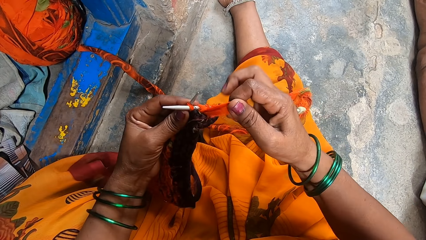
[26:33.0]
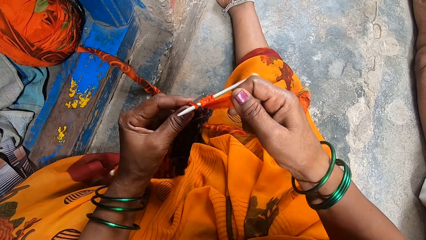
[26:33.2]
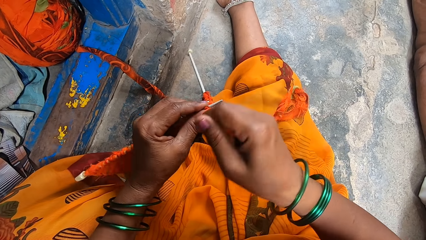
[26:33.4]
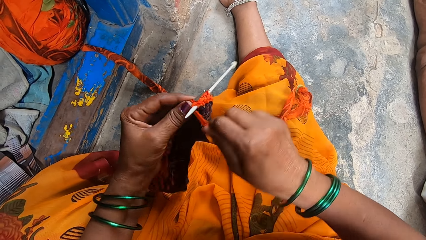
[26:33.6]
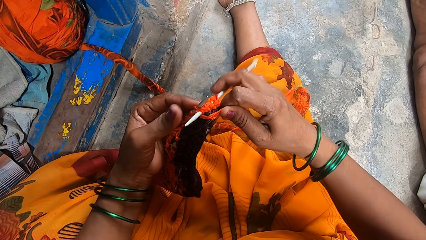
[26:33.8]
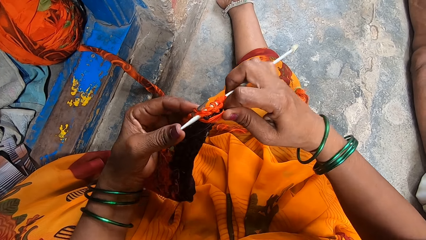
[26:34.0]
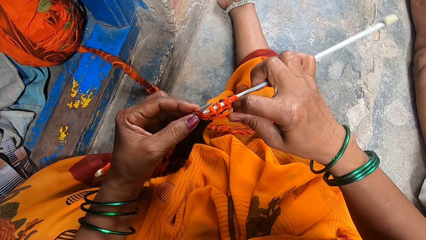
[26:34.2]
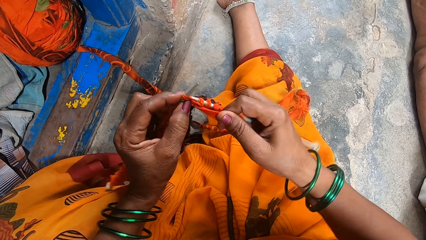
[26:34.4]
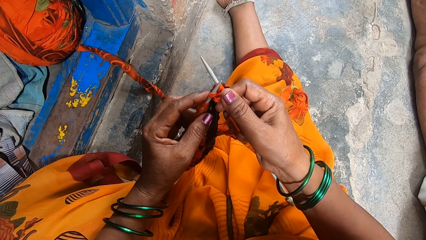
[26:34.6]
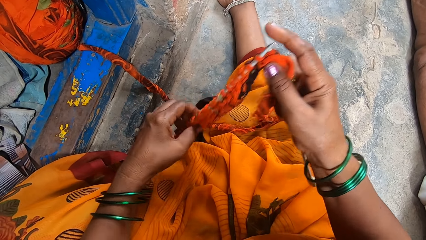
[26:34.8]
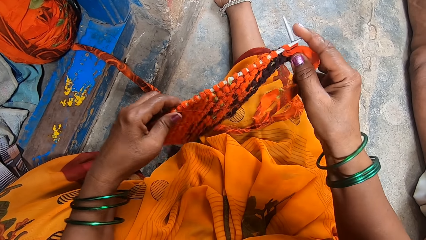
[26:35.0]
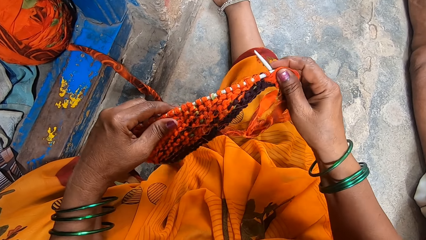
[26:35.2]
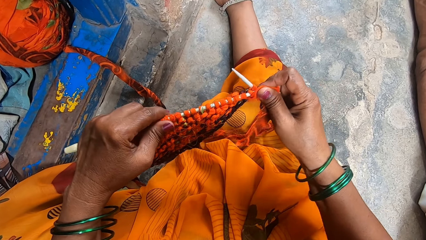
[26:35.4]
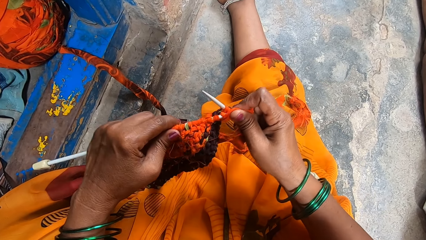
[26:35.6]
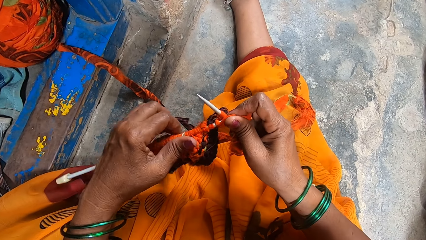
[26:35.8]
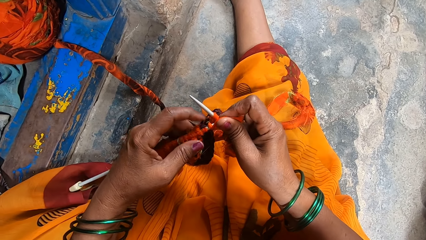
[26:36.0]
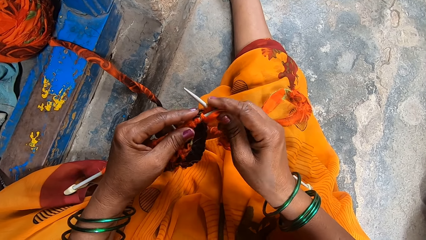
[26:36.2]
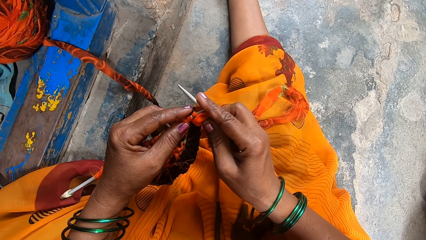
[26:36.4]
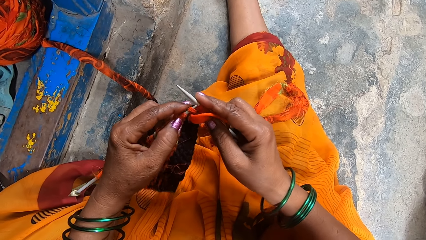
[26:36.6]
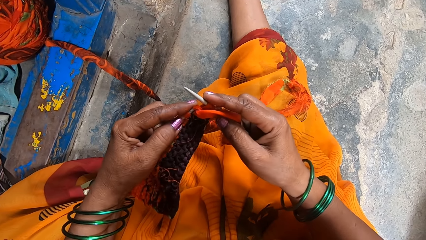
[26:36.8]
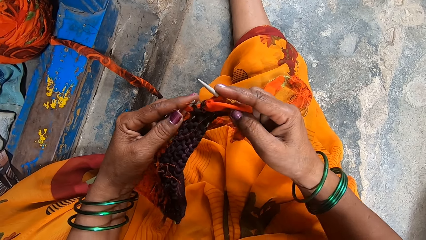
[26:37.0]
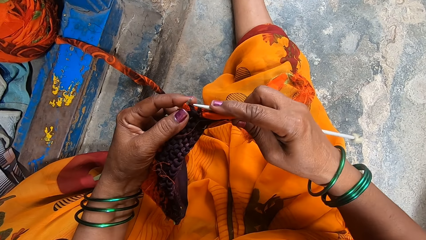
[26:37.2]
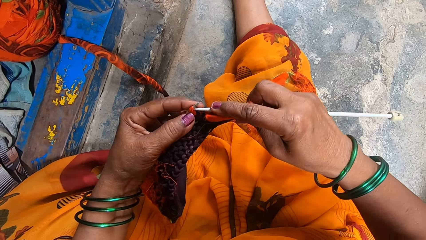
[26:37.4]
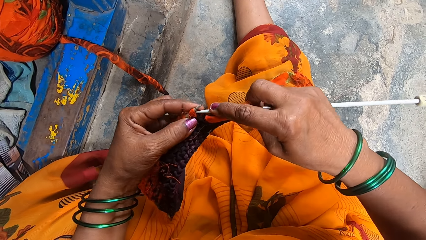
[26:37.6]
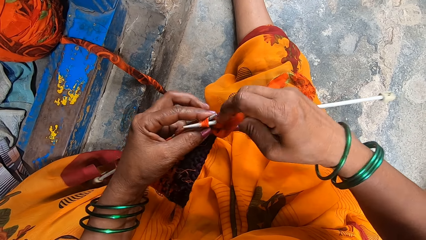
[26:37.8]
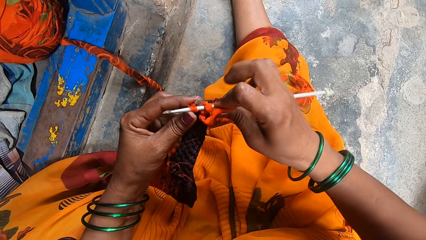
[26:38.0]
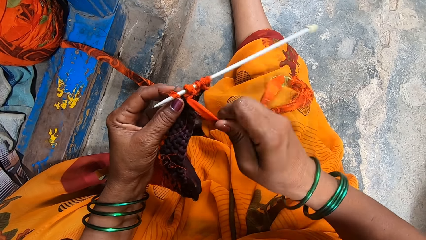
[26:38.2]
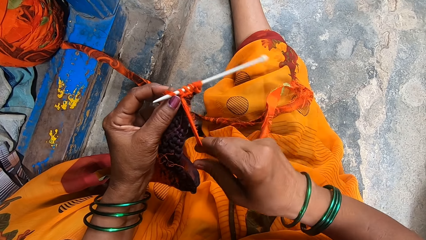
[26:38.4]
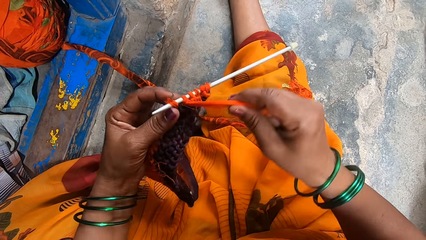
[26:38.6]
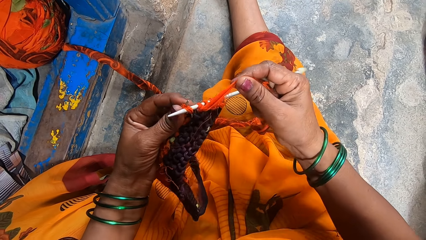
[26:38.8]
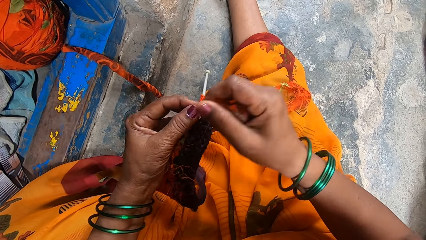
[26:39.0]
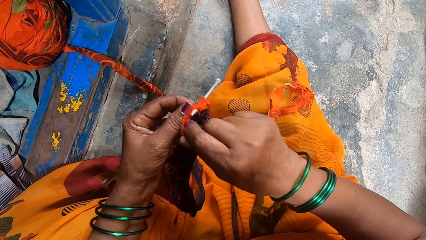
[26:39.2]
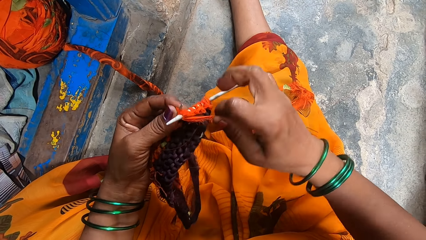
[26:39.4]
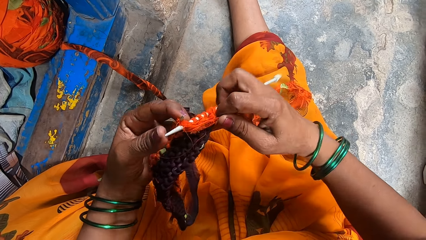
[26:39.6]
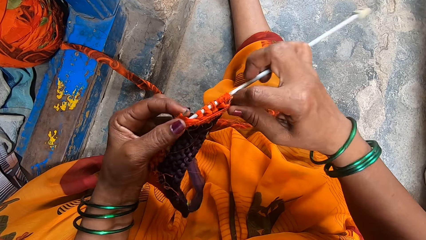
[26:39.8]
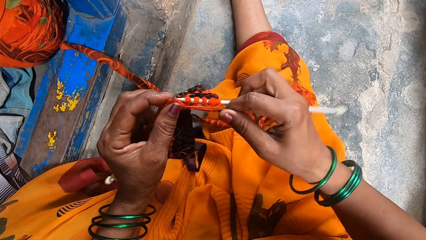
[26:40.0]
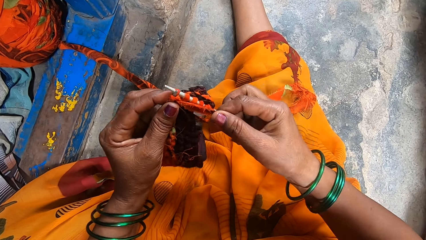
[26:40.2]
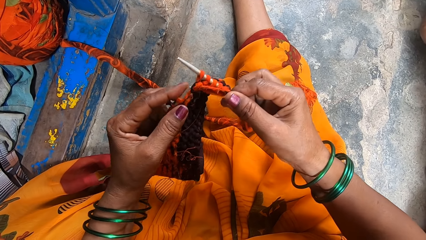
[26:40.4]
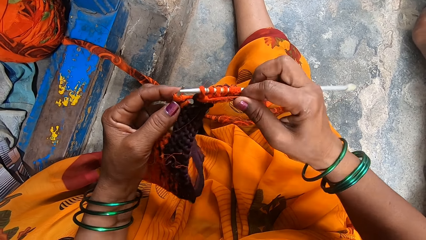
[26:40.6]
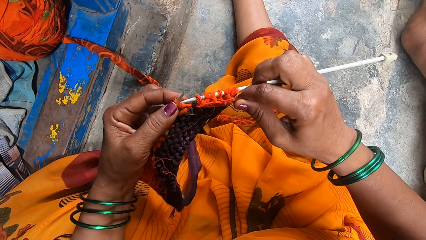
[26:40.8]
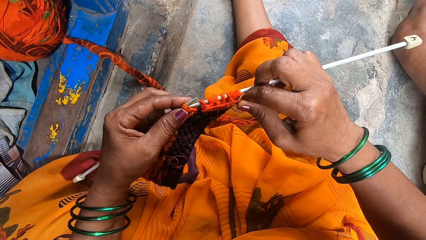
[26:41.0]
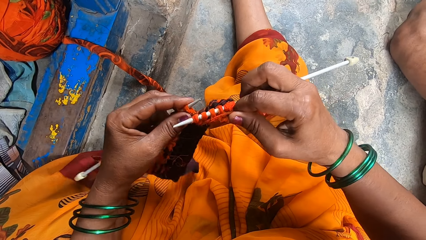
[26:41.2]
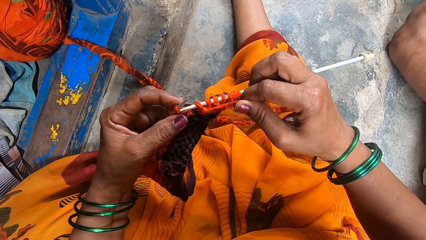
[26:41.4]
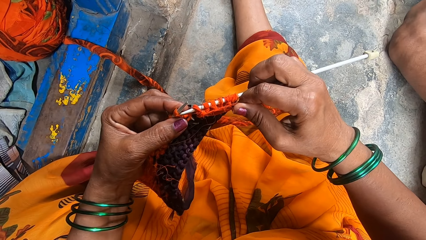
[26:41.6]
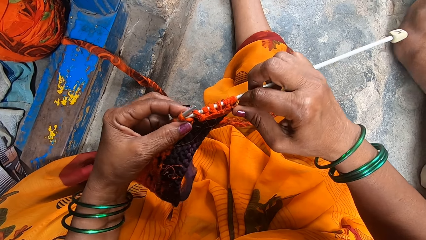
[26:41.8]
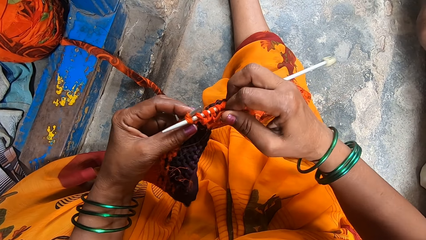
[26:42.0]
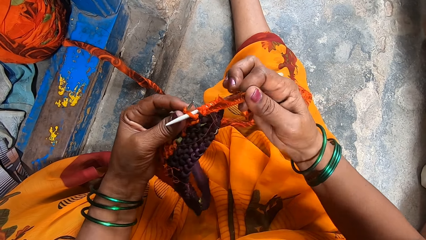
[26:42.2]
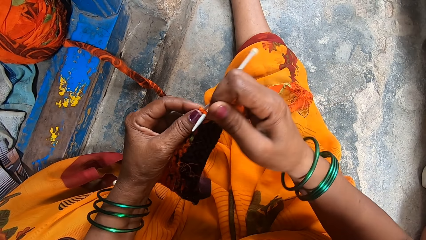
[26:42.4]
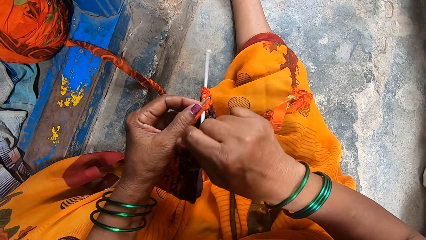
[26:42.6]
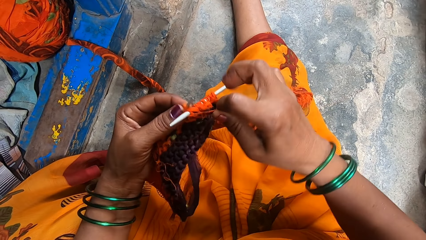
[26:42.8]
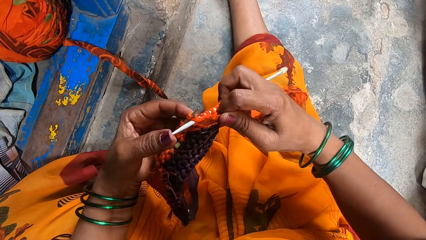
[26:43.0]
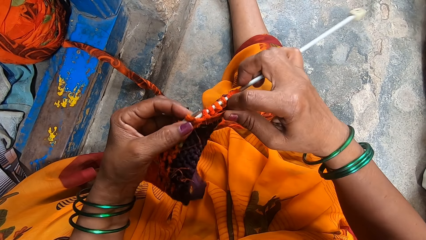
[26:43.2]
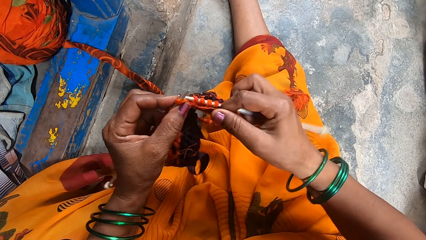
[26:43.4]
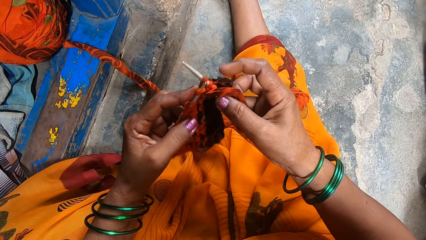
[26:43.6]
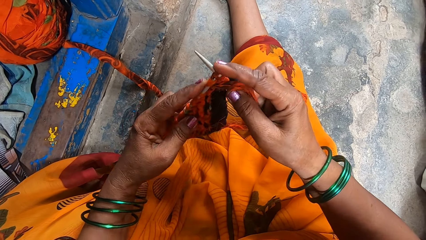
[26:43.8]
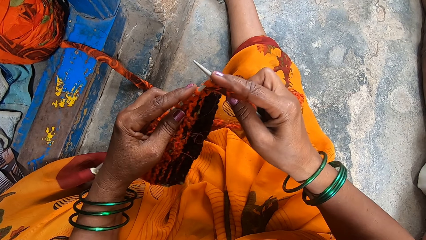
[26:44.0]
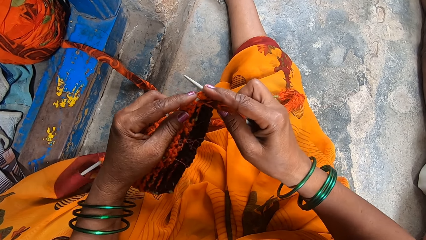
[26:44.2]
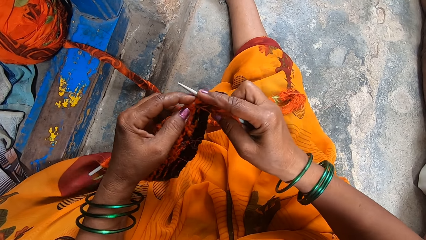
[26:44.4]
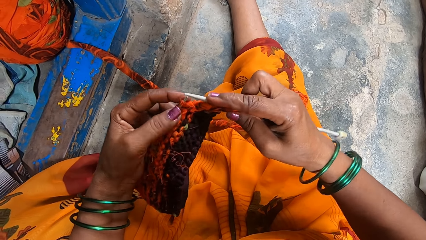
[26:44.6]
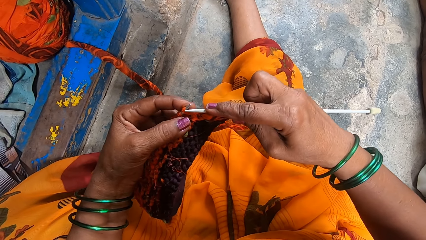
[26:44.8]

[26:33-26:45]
The camera wearer pushes the thread in the knitting needle. They knit the fabric.

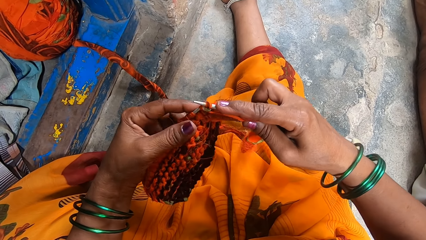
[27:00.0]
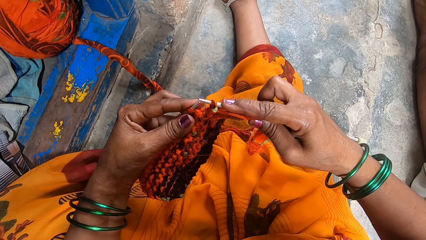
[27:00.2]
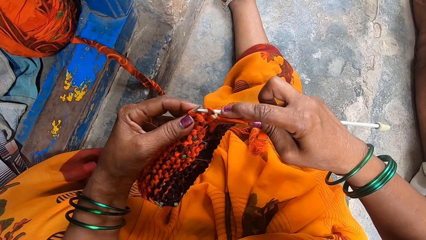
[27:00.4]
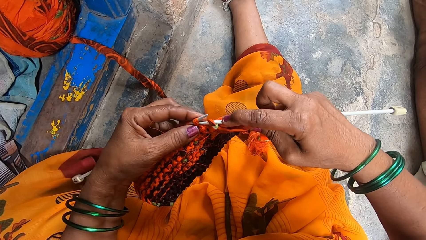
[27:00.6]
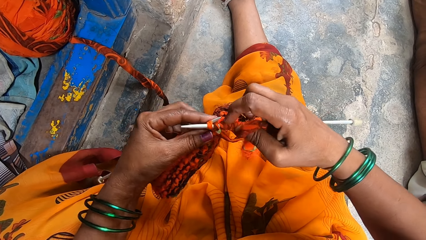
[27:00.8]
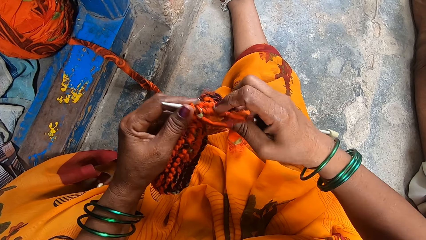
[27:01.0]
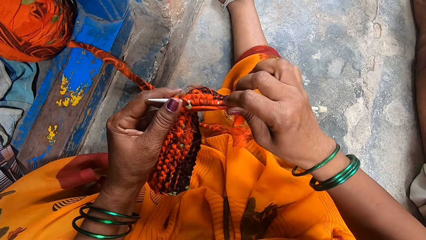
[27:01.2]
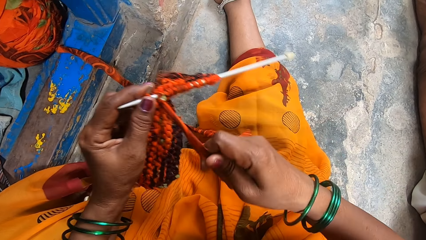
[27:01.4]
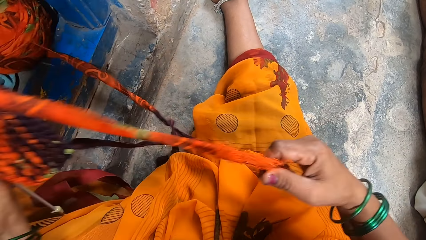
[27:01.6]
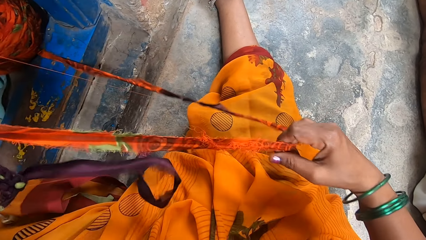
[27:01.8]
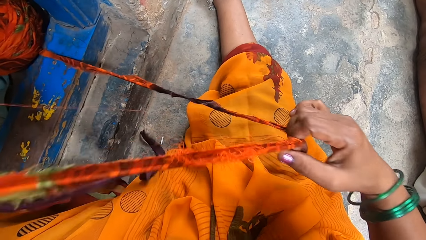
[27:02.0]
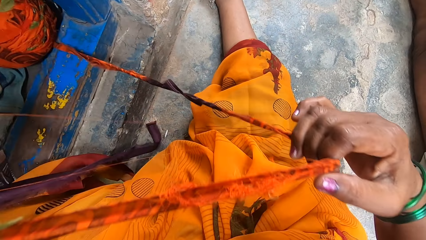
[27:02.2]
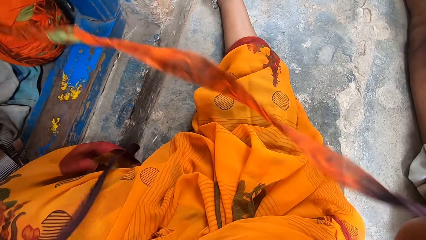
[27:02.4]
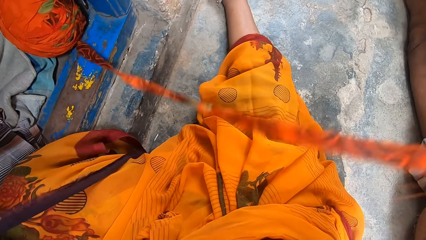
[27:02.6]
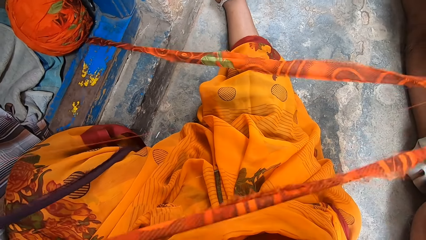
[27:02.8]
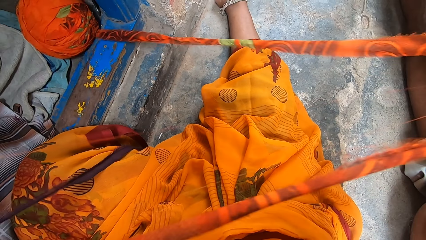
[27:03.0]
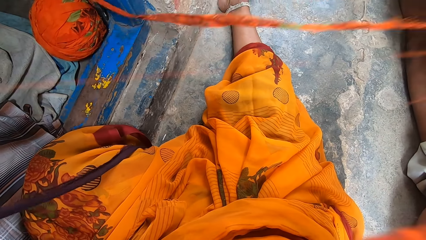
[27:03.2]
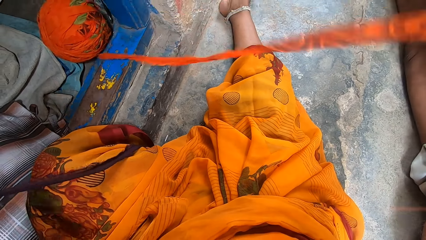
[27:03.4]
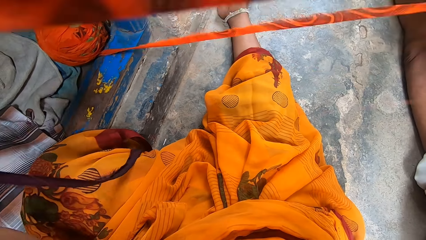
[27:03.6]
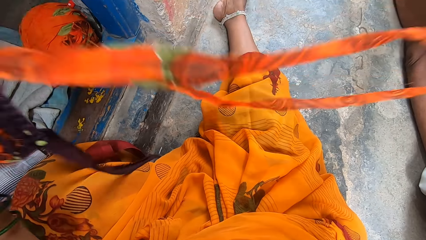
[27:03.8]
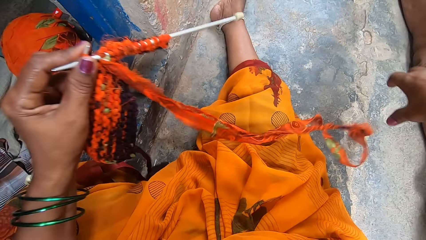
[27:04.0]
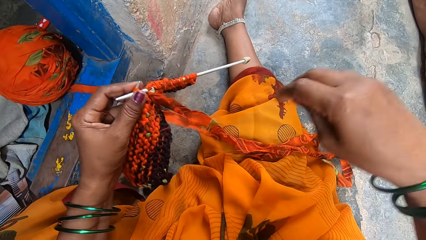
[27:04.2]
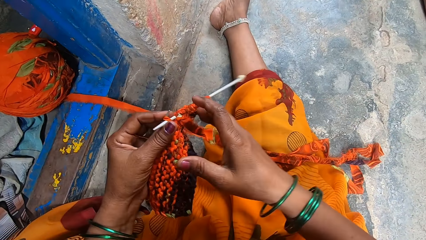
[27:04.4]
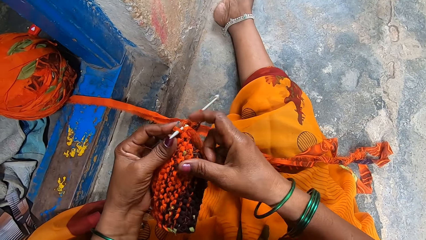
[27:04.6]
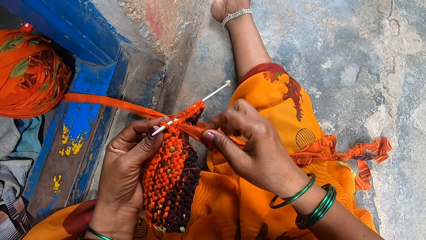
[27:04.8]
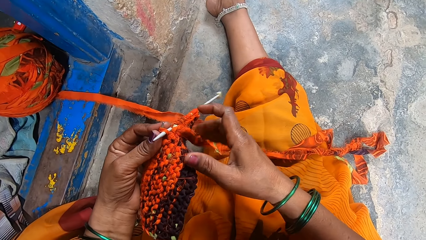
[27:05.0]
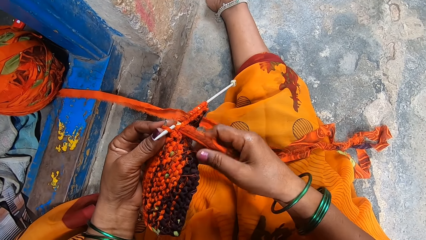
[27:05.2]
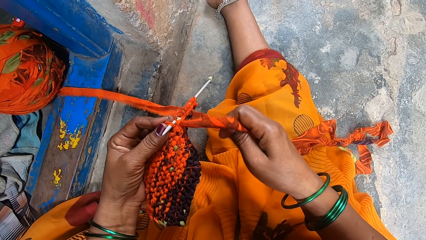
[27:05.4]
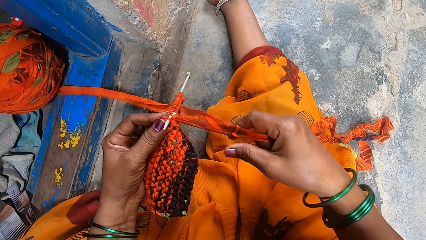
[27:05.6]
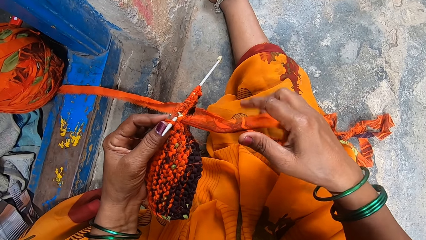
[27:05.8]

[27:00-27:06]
The camera wearer pulls a cloth. They straighten the thread.
